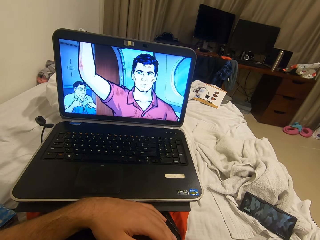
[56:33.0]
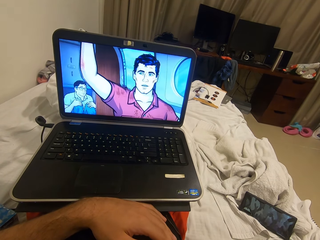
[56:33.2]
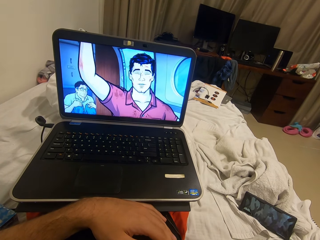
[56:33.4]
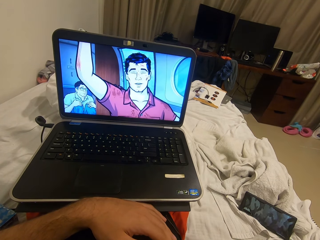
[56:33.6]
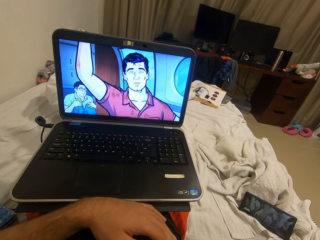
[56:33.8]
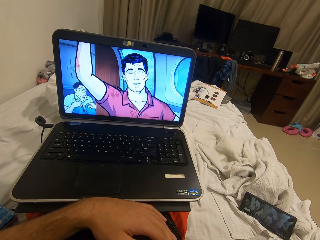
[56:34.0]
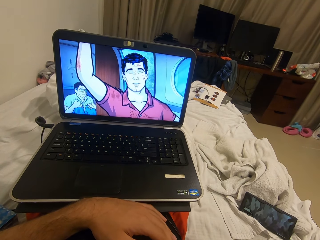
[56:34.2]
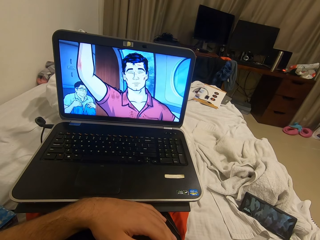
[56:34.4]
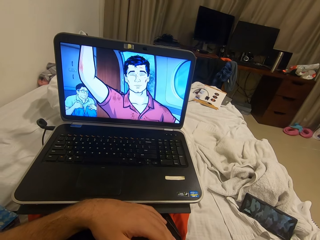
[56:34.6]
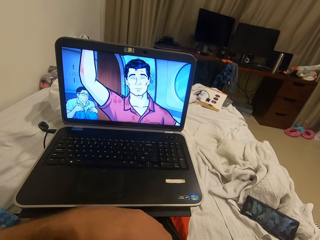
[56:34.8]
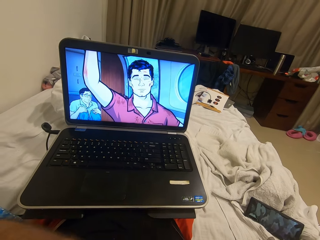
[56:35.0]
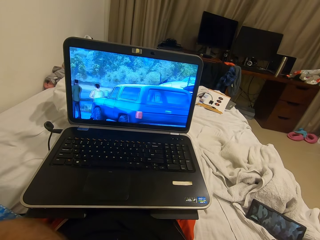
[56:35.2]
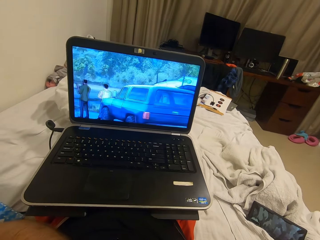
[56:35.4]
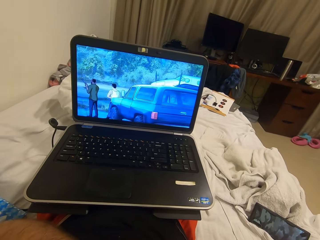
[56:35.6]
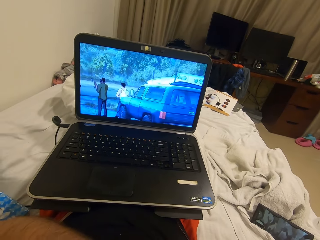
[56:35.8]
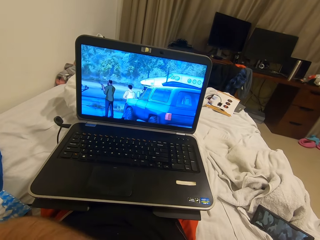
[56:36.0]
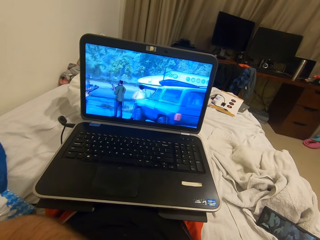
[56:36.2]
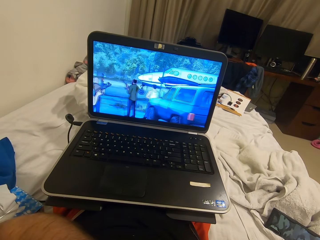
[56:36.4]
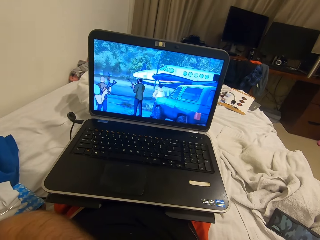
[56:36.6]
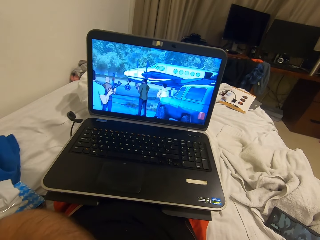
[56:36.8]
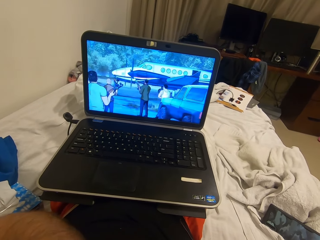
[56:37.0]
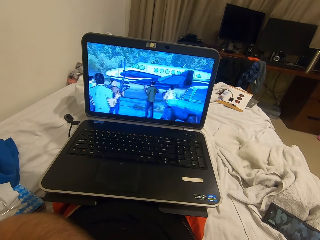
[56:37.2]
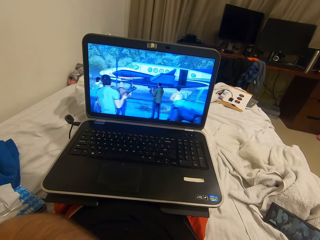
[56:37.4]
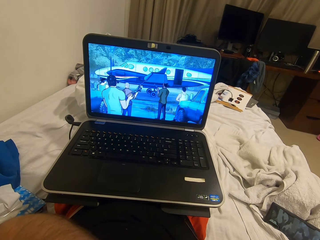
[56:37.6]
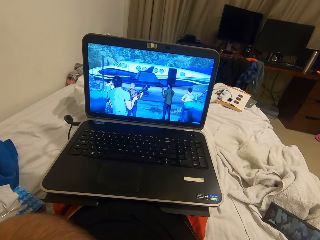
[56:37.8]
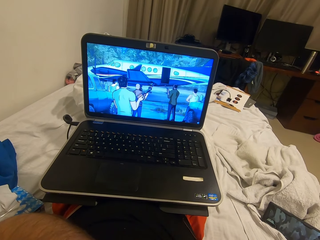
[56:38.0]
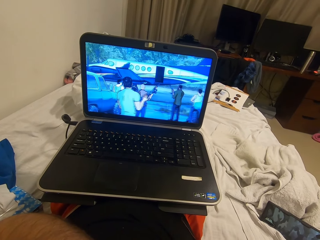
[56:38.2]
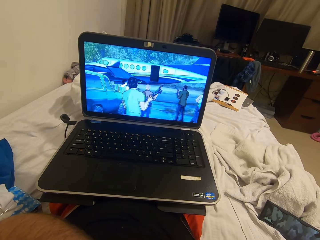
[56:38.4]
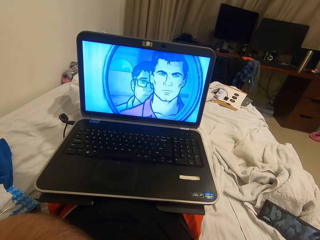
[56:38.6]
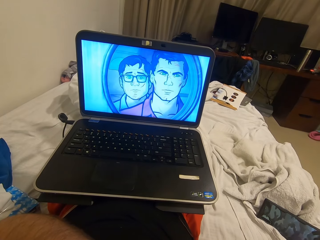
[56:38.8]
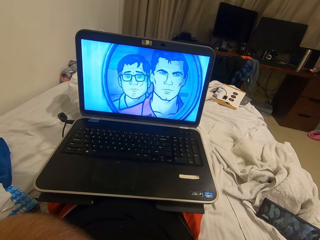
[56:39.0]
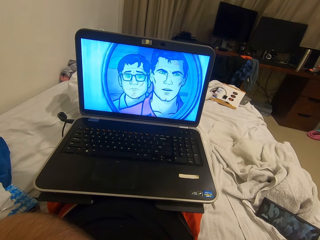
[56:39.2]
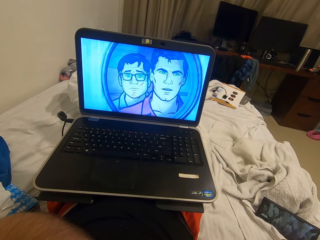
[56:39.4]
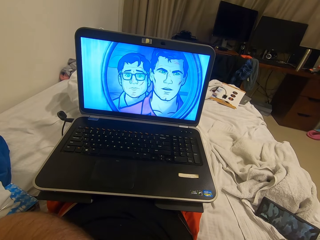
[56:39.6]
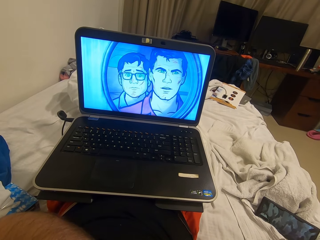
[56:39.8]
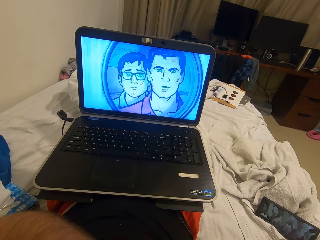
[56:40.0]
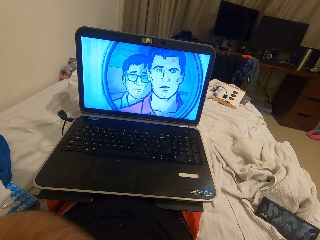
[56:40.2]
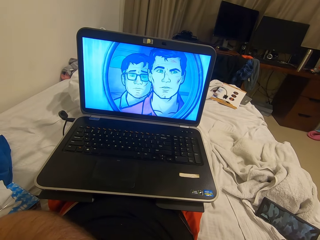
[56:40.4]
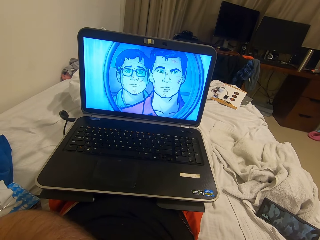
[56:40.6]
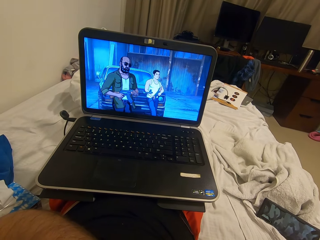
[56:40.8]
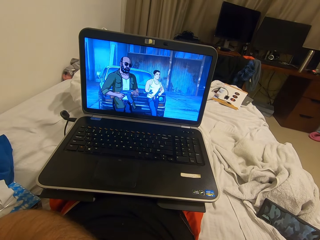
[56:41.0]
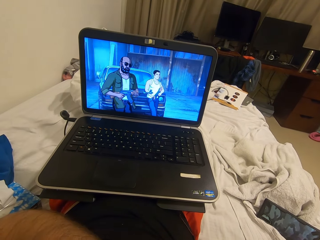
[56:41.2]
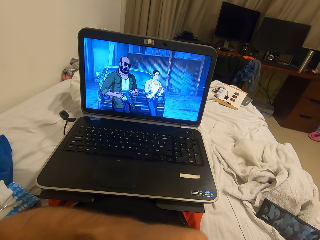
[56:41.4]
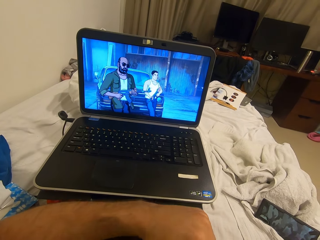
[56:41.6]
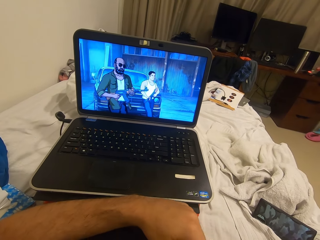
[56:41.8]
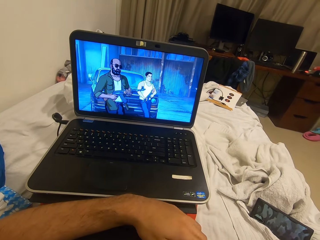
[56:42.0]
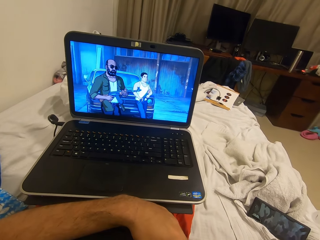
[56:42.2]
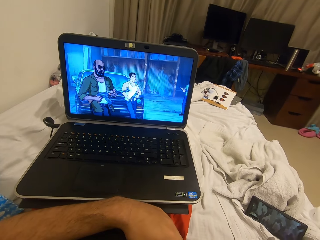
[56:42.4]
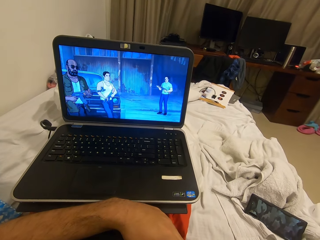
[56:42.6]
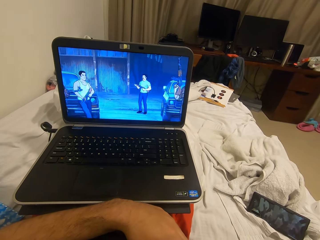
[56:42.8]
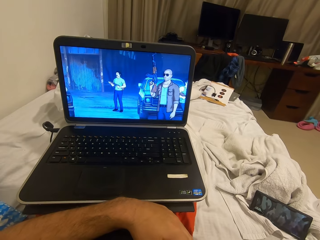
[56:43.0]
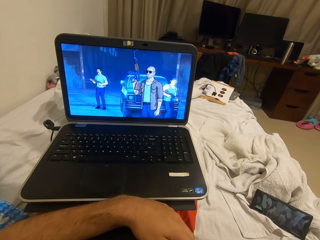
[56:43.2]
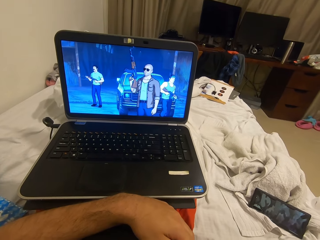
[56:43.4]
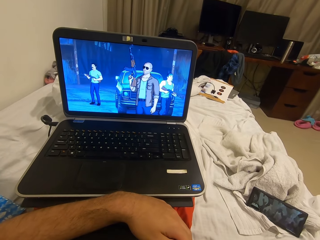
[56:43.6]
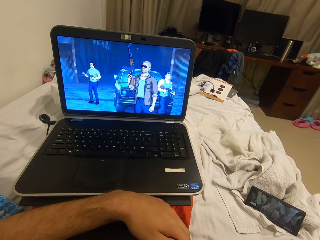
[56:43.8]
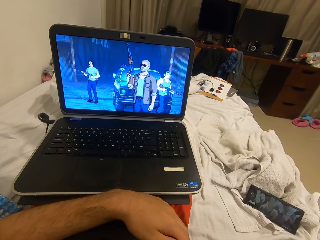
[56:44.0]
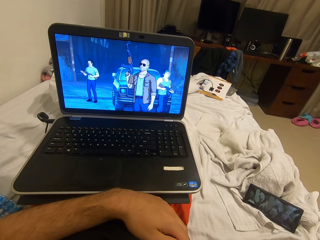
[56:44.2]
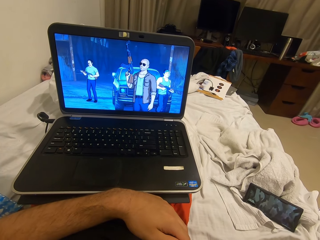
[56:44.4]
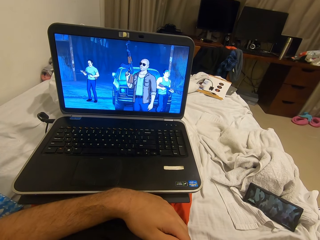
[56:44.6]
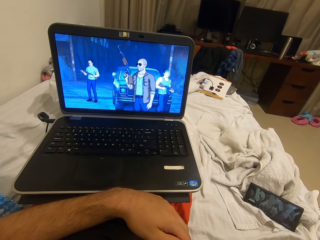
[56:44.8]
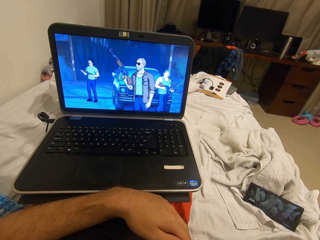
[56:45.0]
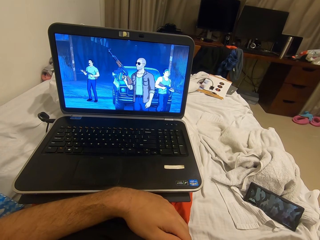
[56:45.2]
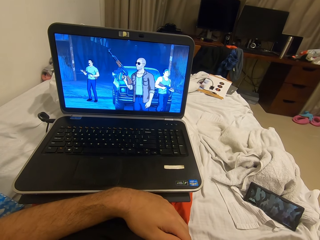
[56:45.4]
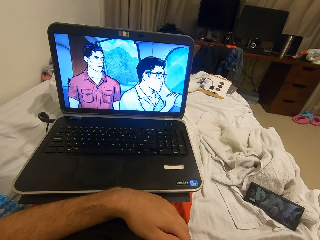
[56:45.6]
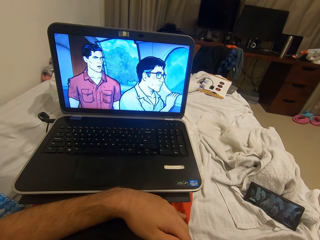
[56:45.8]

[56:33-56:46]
The camera wearer raises his left hand slightly. He drops the left hand.

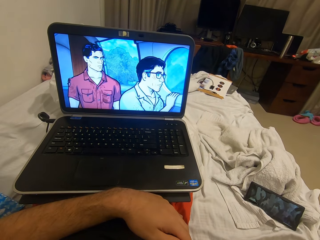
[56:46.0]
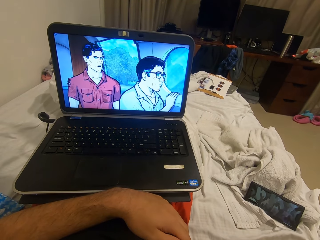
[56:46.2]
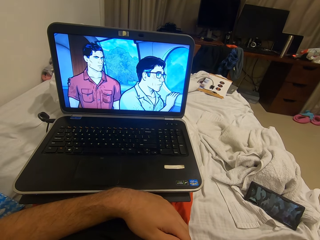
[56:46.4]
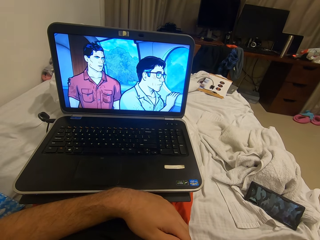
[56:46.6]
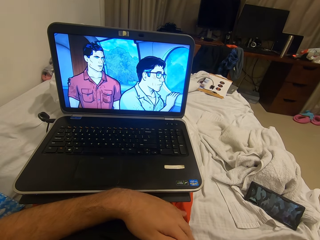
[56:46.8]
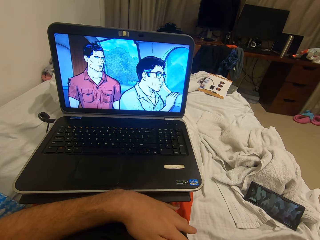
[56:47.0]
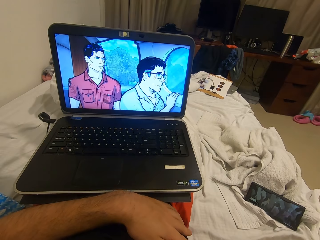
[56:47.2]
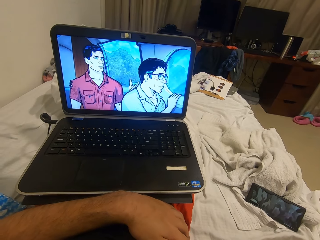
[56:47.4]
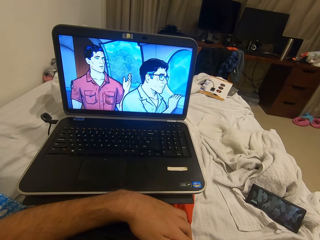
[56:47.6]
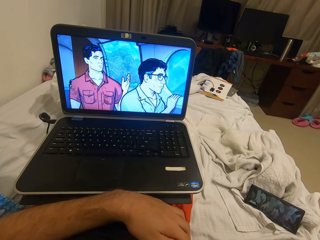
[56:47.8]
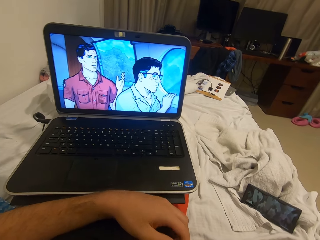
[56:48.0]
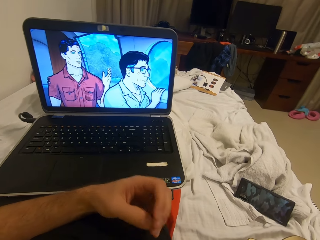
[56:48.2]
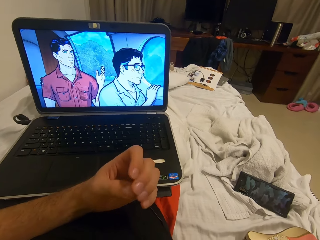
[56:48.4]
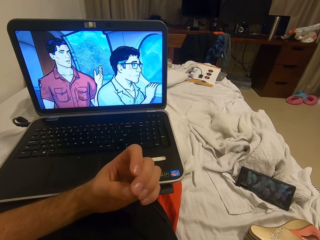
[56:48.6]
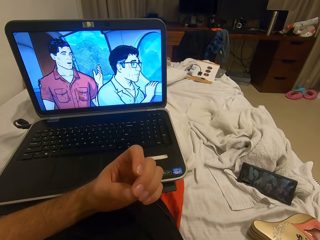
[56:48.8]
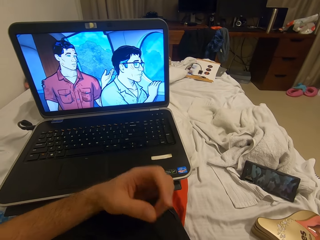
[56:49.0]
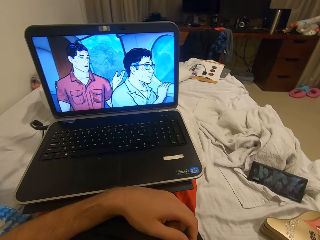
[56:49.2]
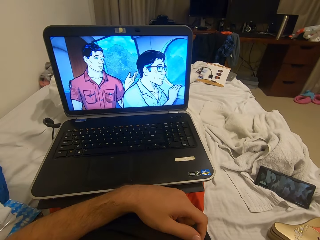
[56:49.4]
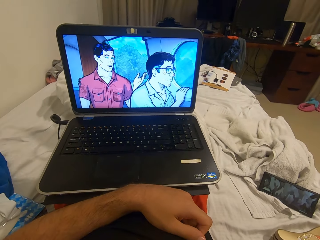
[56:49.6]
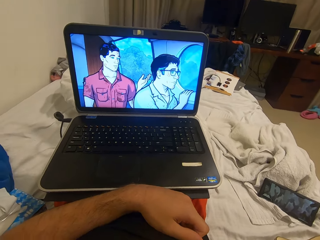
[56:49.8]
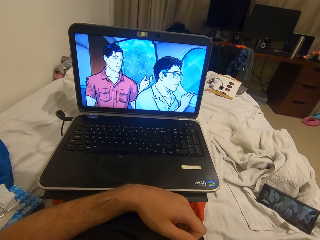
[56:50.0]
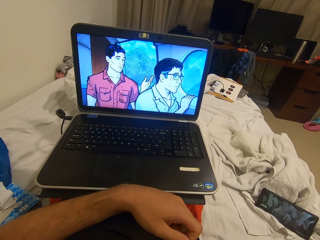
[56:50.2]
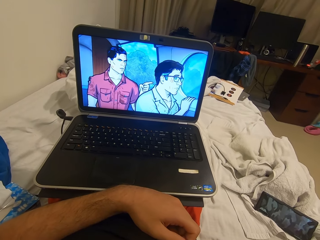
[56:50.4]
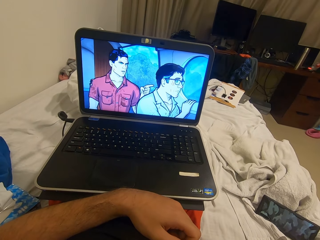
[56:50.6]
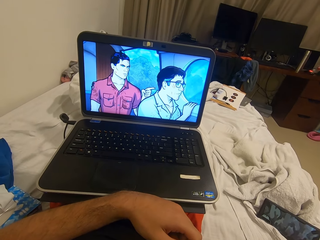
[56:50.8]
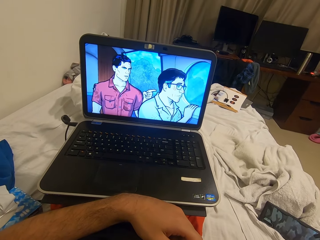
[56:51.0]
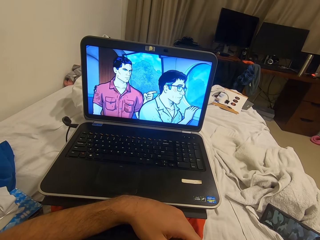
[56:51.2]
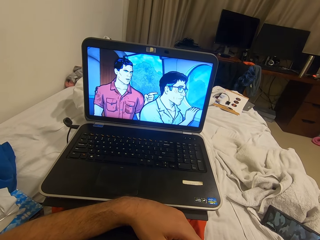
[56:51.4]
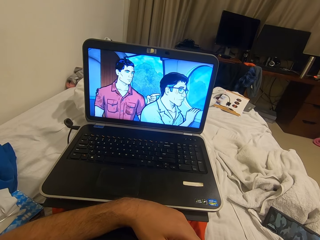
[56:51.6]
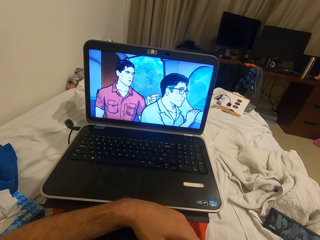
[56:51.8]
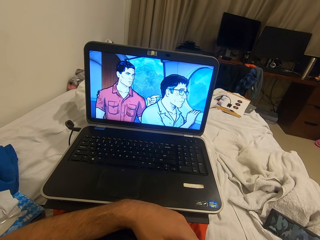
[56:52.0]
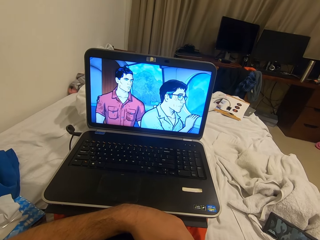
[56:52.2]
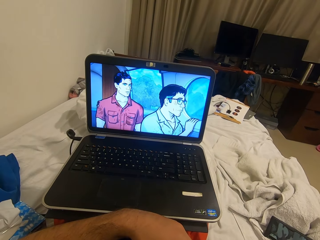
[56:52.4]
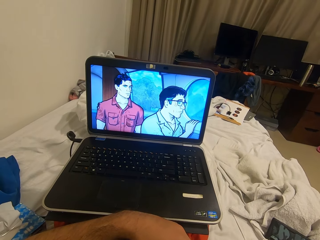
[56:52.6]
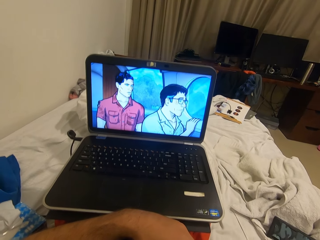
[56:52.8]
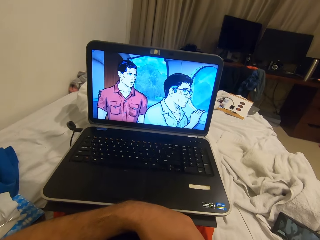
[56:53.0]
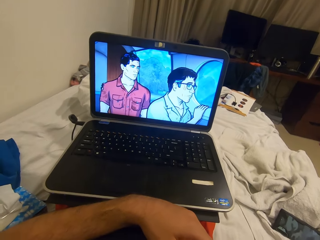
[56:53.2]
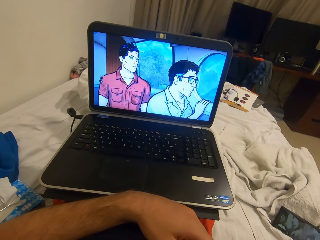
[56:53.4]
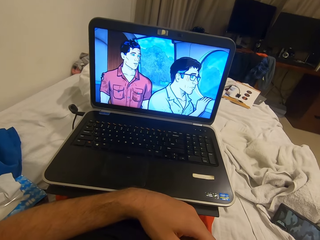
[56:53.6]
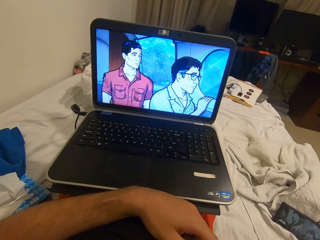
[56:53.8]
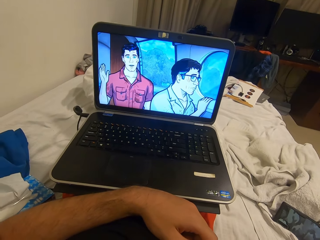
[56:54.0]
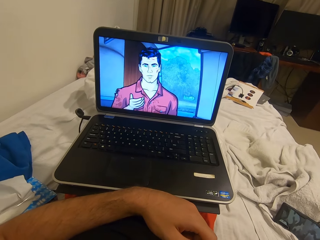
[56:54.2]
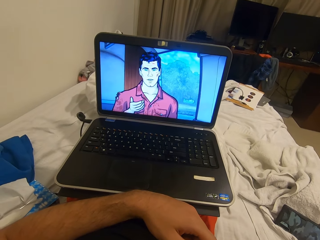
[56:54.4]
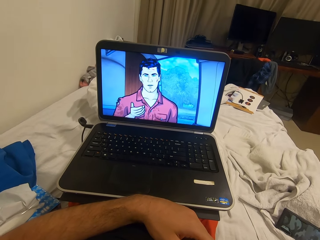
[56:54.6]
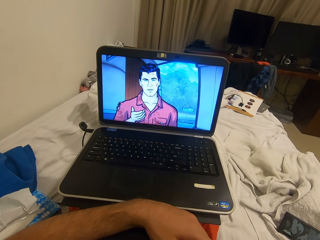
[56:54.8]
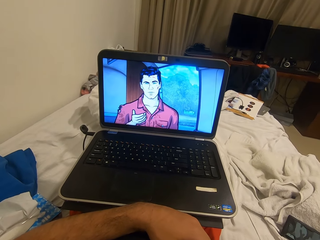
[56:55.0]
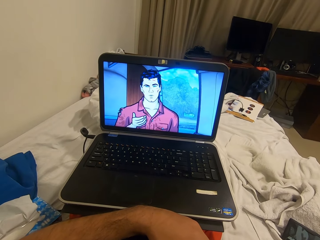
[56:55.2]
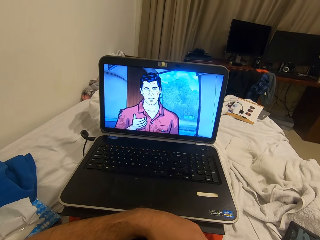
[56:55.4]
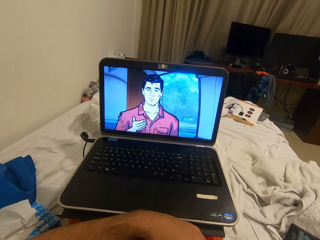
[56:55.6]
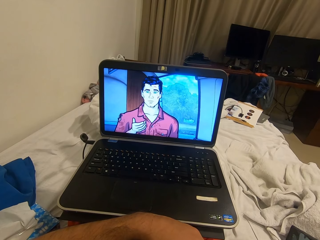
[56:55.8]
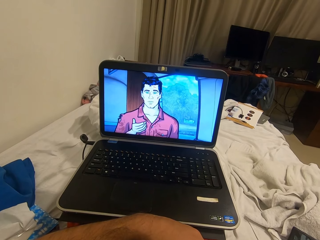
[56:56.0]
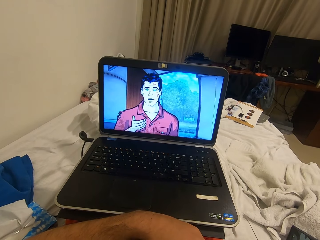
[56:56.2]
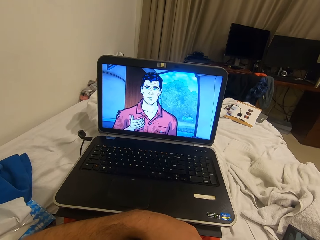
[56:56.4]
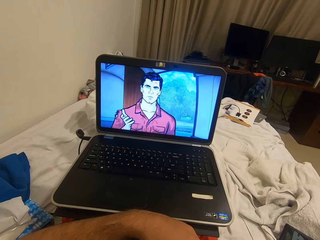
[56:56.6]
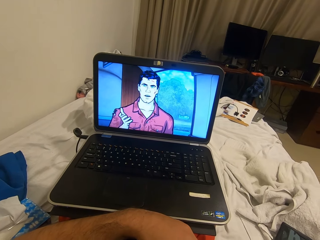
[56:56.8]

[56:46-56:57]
The camera wearer raises his left hand. He drops the left hand.
